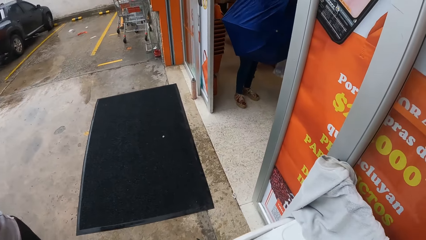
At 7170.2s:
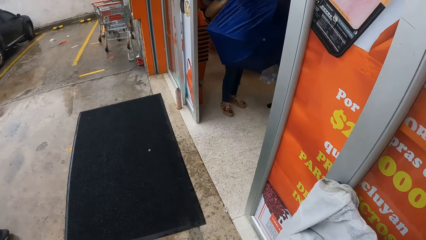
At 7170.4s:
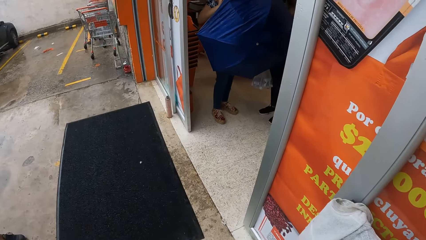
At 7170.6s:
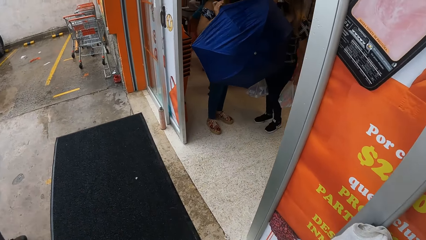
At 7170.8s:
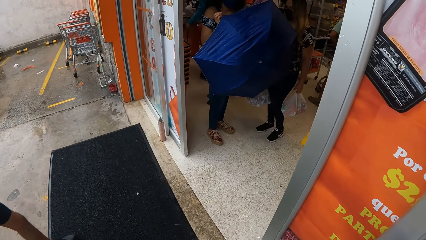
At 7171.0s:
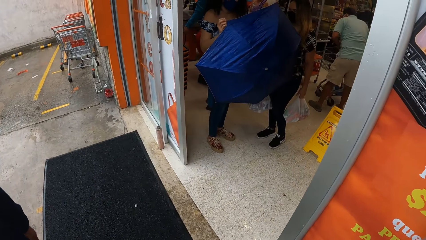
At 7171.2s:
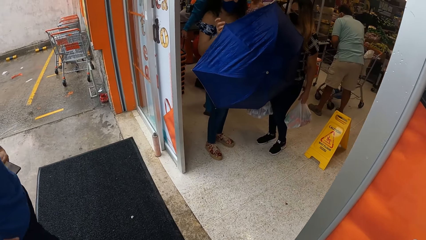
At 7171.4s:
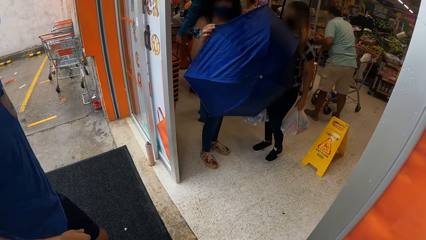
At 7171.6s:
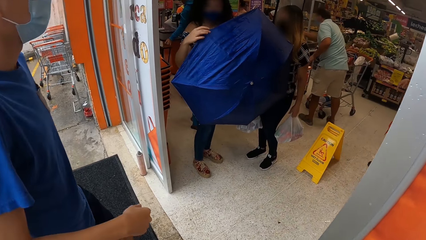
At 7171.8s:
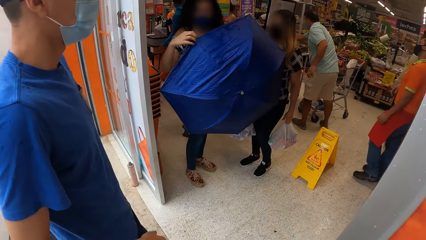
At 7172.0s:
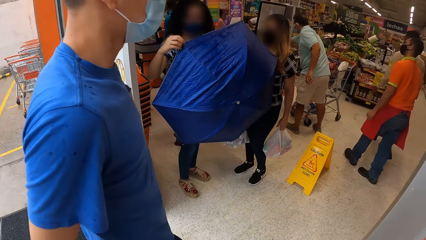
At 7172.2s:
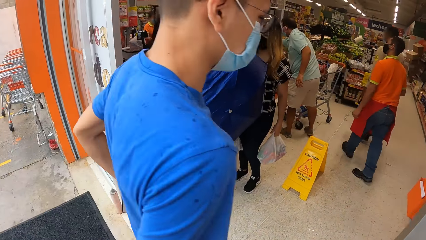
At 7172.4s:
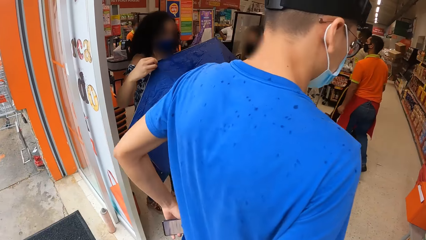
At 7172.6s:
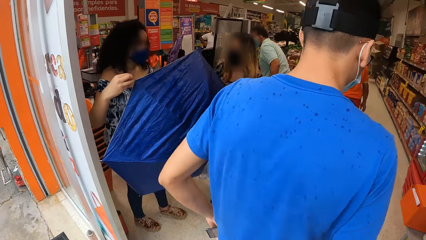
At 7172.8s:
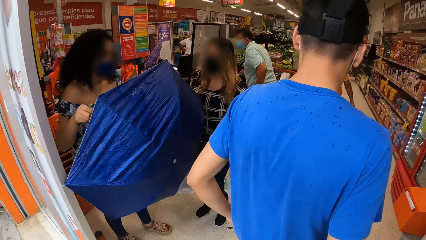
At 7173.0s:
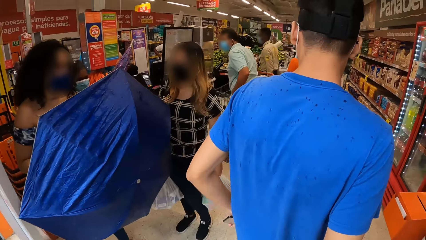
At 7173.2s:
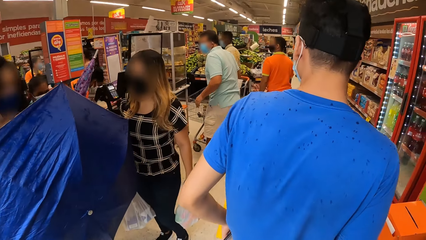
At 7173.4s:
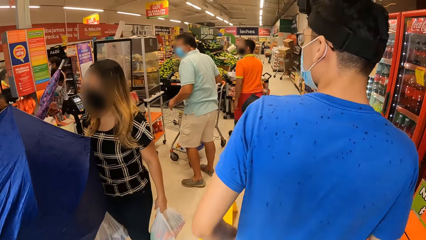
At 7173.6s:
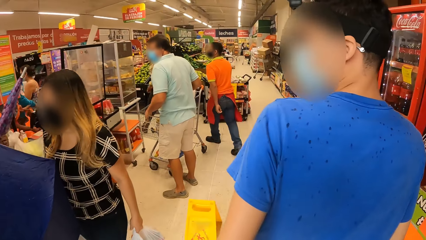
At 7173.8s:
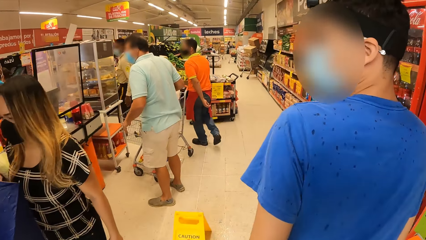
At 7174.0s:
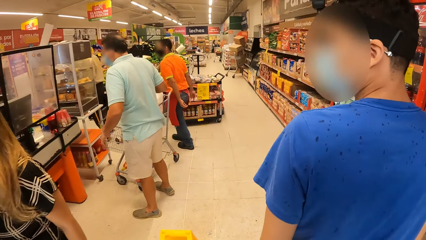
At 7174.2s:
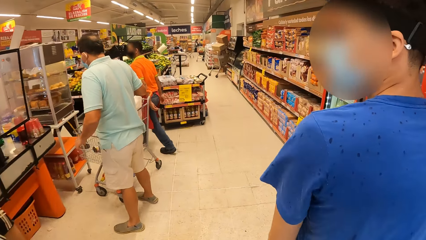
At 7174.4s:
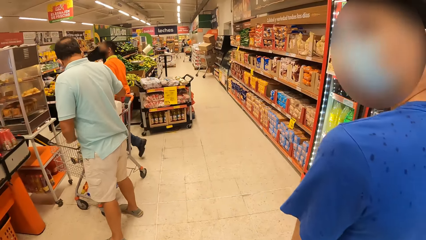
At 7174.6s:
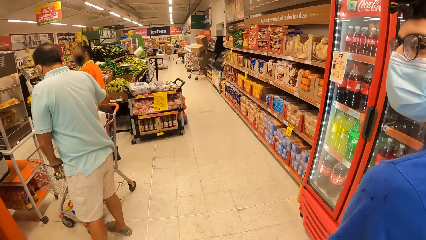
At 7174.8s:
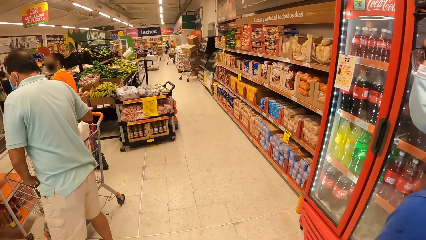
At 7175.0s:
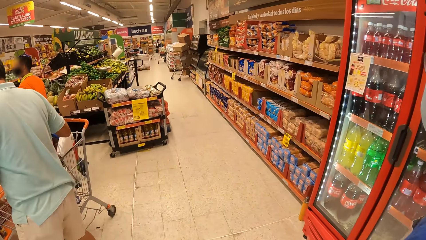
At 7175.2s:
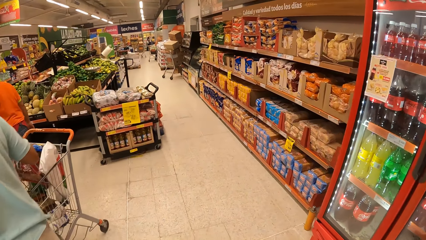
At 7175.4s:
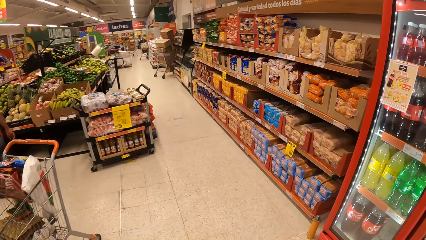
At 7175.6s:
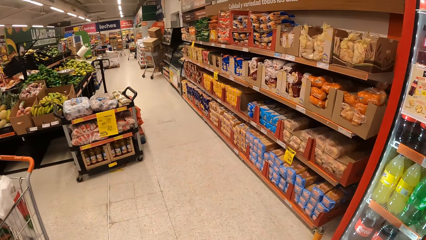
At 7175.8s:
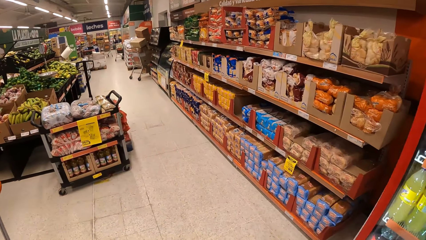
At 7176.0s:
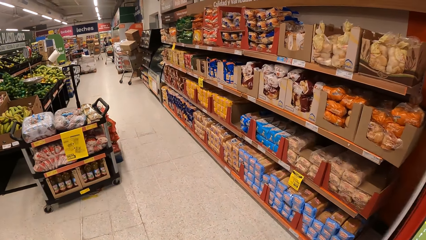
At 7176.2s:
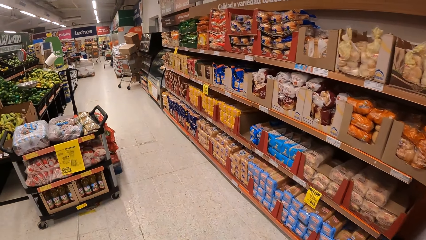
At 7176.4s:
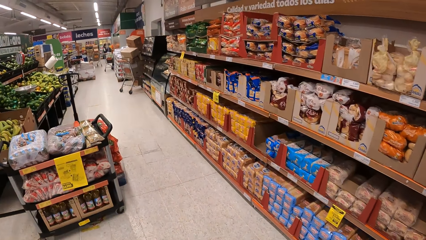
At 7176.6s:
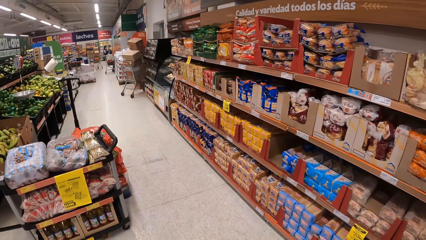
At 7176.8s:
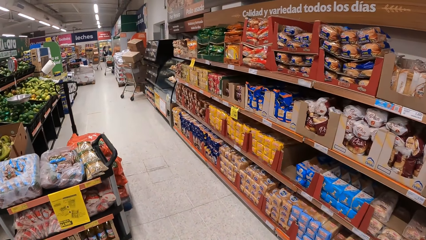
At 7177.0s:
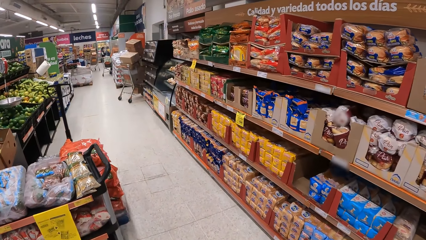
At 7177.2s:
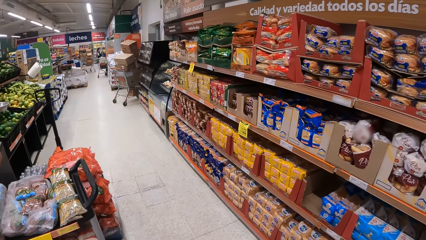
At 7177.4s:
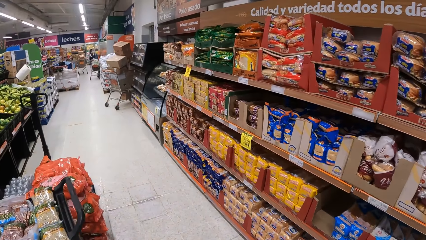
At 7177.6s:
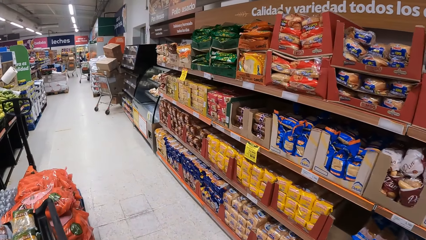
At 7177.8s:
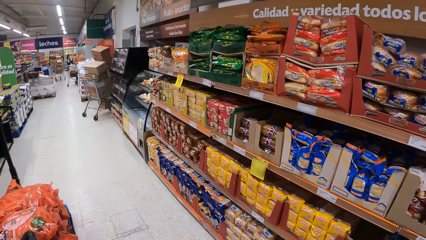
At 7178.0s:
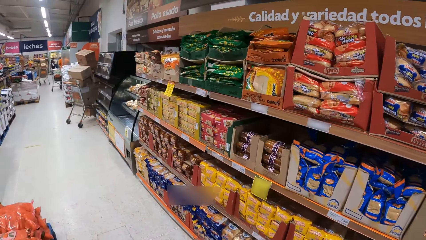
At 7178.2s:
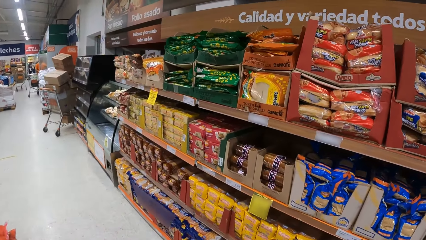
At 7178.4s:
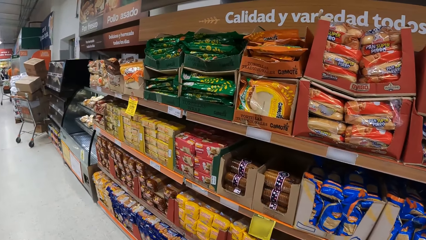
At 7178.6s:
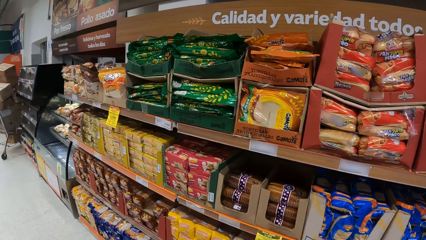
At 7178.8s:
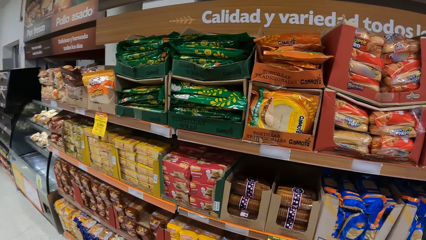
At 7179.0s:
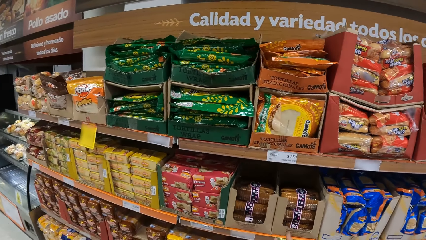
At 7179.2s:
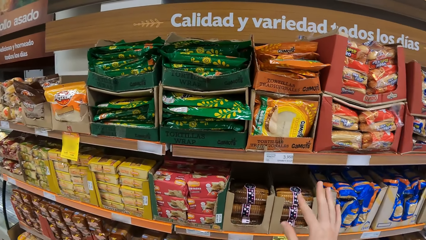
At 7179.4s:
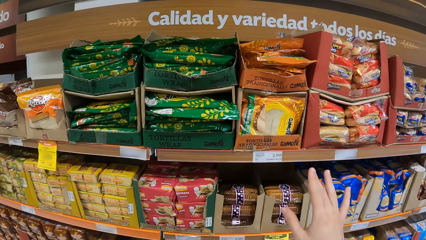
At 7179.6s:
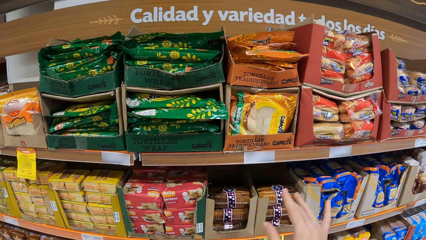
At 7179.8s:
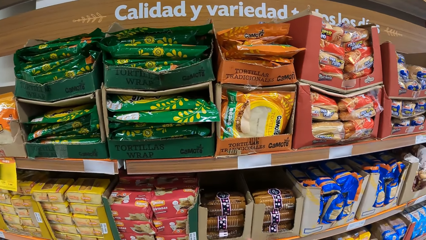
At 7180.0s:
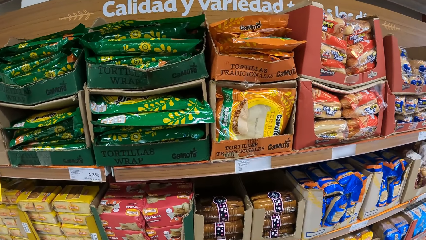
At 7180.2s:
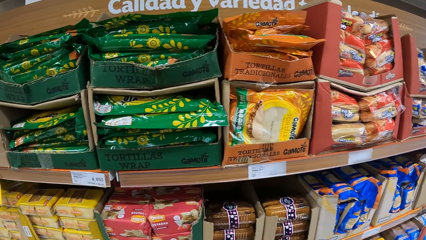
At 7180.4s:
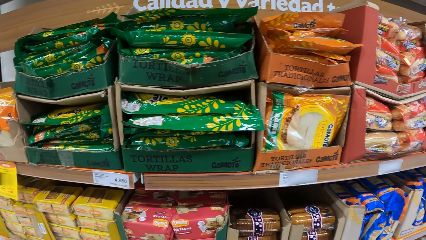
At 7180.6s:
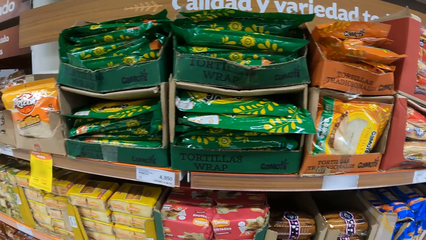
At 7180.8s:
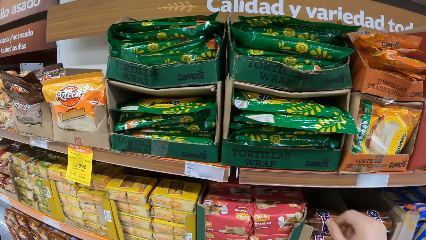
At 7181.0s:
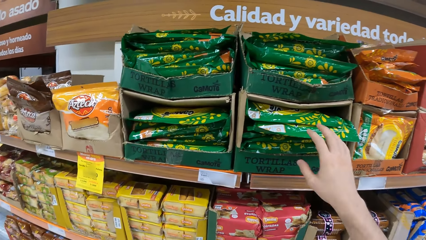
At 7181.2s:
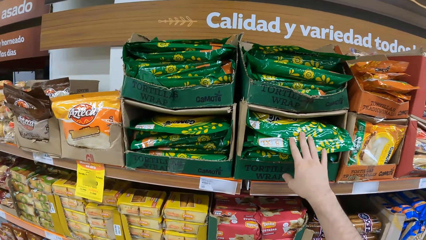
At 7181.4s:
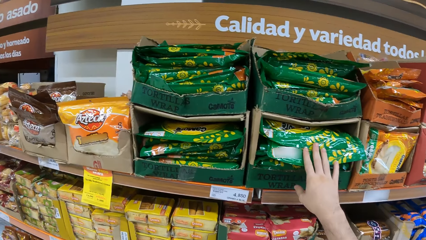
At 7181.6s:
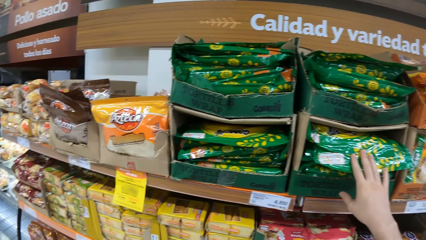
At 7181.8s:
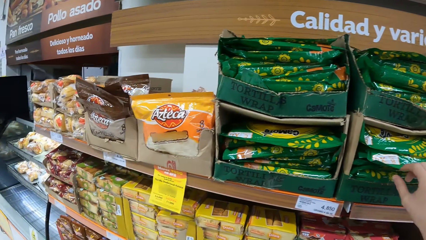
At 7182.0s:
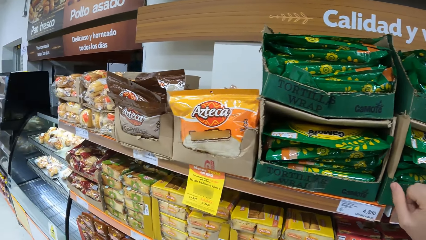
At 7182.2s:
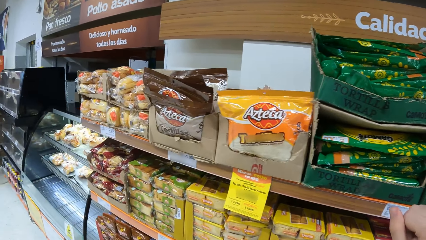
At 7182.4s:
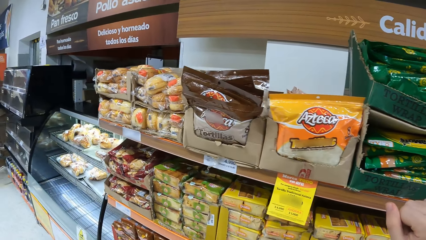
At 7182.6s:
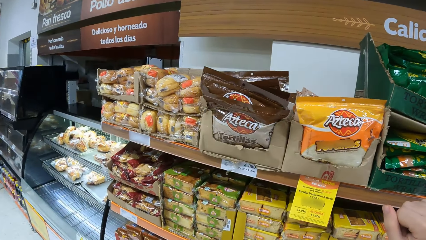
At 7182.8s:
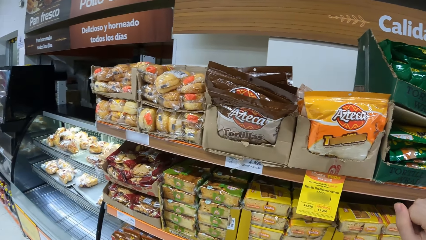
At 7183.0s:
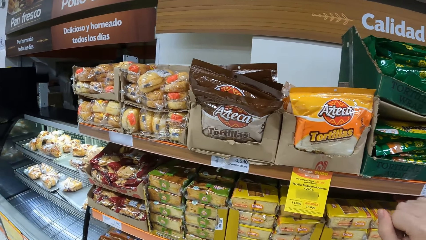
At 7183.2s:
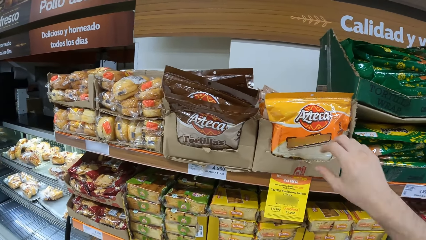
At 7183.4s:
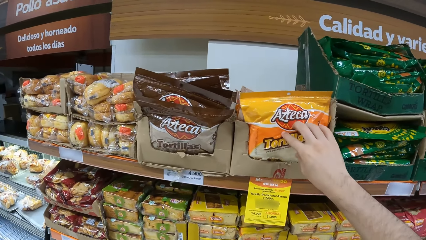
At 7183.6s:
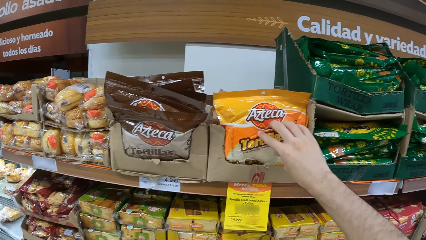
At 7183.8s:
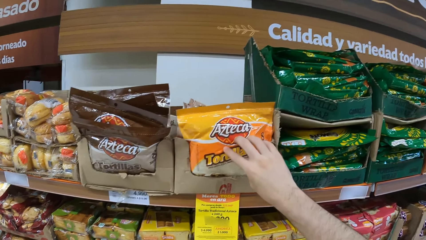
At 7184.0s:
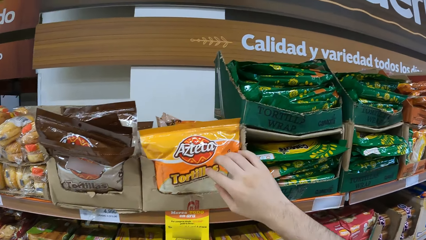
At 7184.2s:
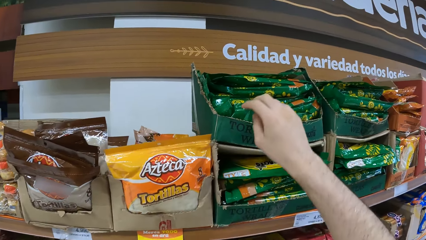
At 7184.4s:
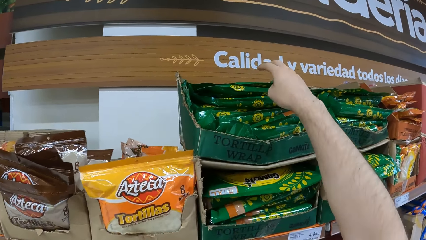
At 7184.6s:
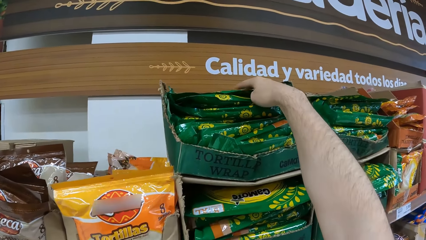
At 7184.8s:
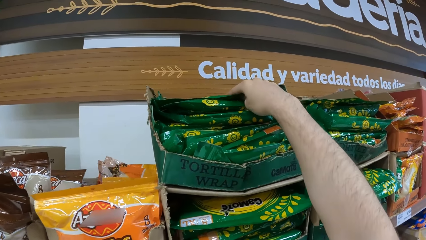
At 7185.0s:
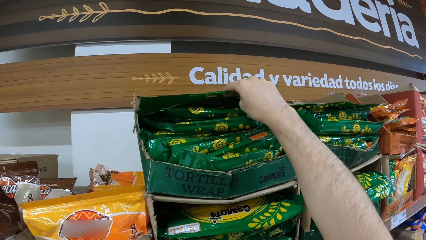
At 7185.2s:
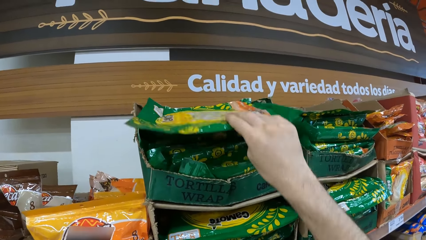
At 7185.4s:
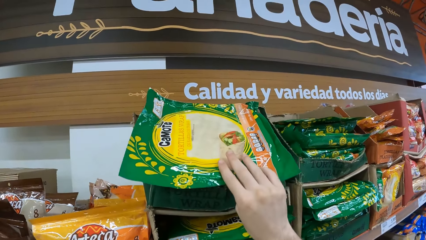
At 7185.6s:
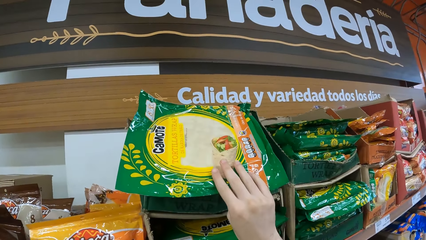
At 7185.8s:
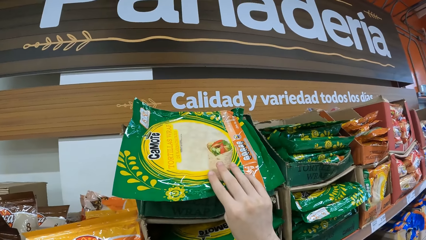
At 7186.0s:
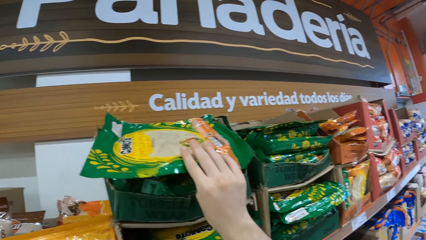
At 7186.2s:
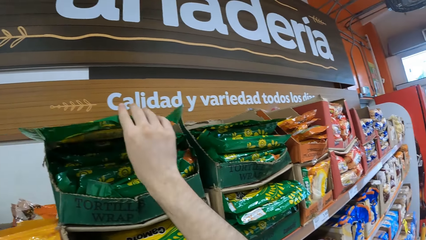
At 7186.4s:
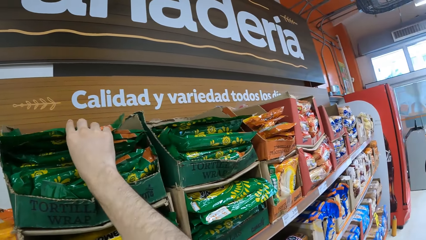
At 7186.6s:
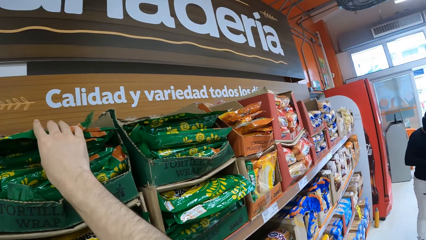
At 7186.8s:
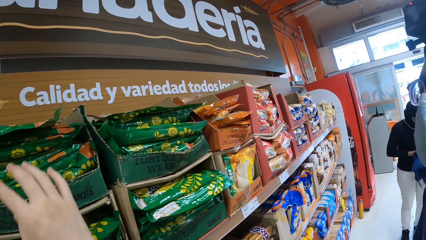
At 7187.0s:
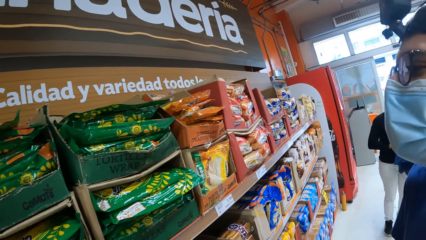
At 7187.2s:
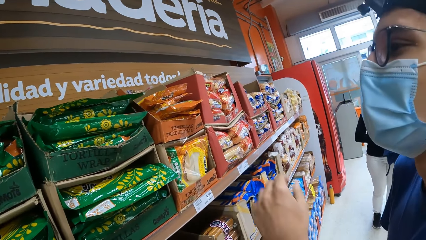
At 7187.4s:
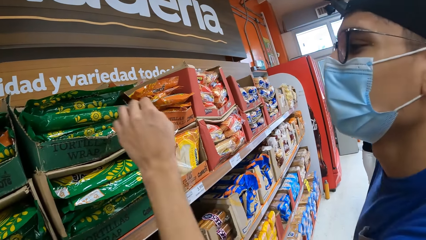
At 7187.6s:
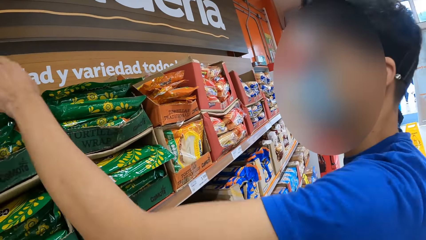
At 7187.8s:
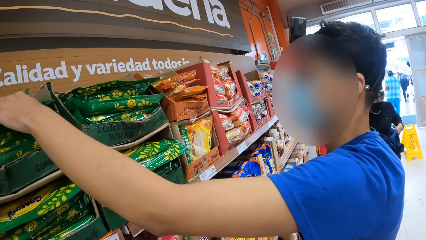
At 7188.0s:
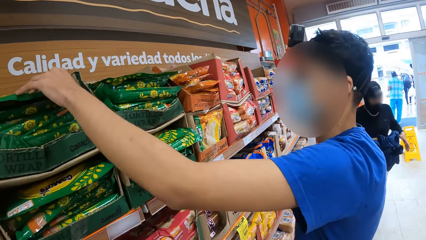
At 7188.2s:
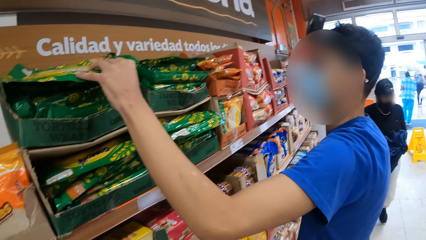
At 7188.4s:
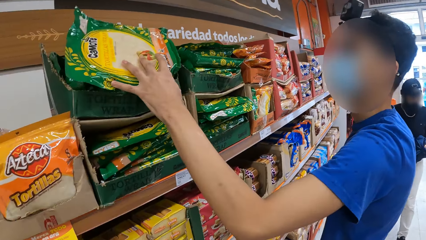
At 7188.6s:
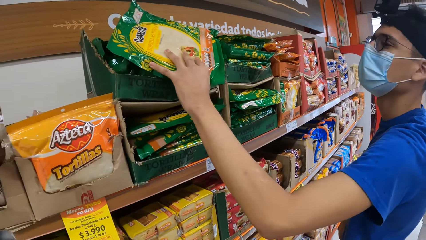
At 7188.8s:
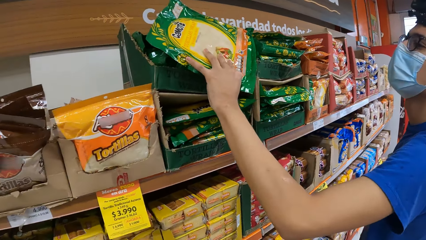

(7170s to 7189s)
A man enters a supermarket. The camera wearer enters the supermarket. They walk inside the supermarket. They look at what to buy. They touch the packet on the shelf and hold a product. They look at the packet from the shelf. They return the packet to the shelf.
